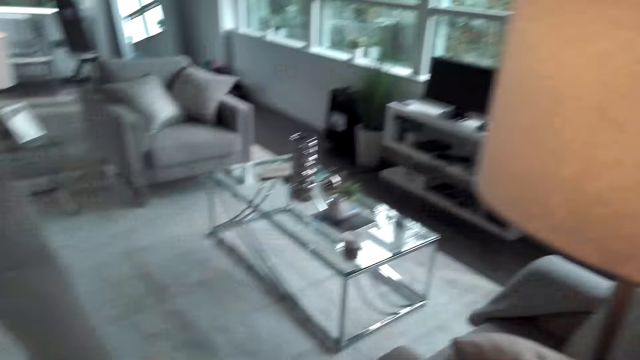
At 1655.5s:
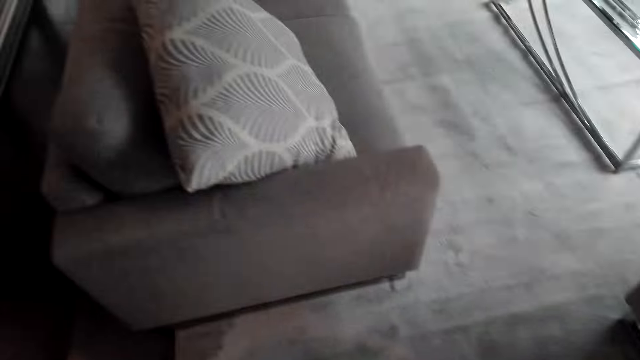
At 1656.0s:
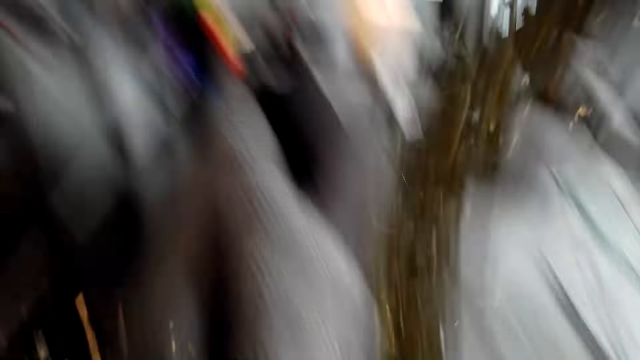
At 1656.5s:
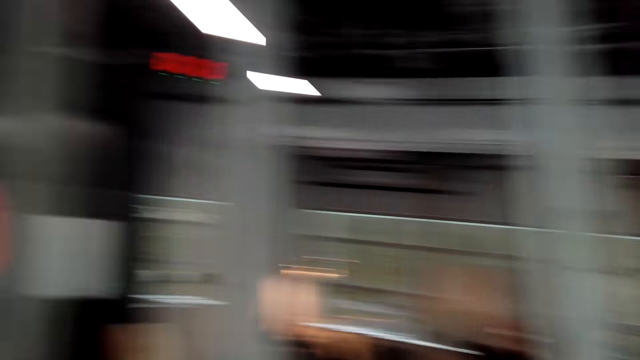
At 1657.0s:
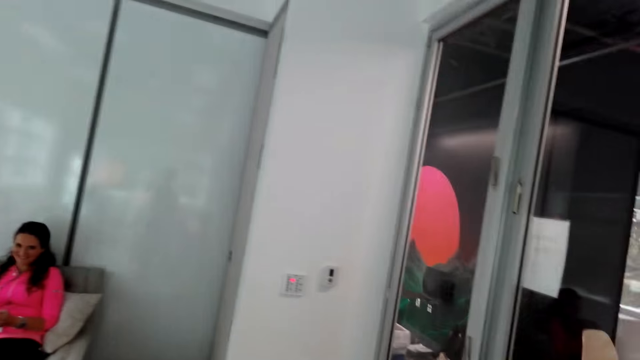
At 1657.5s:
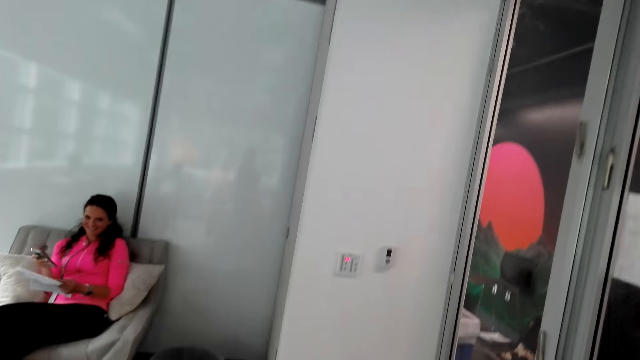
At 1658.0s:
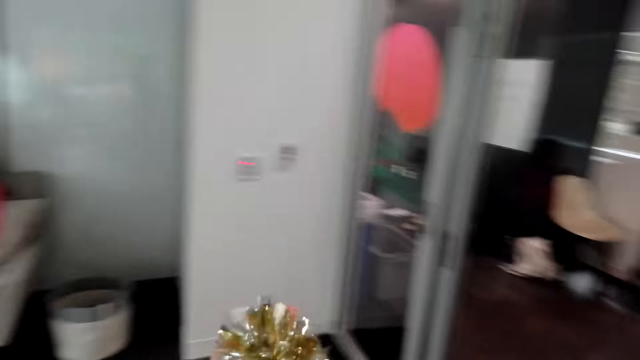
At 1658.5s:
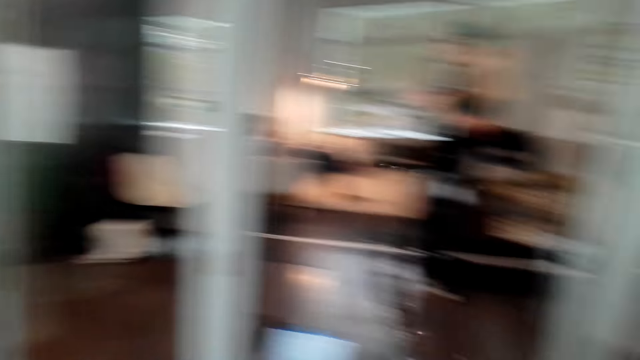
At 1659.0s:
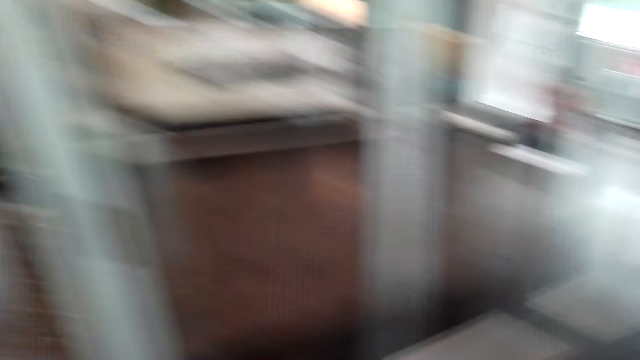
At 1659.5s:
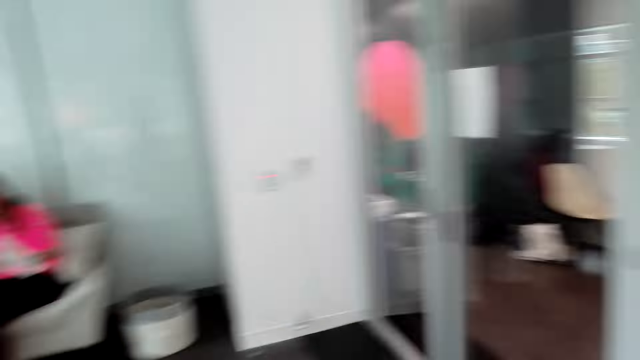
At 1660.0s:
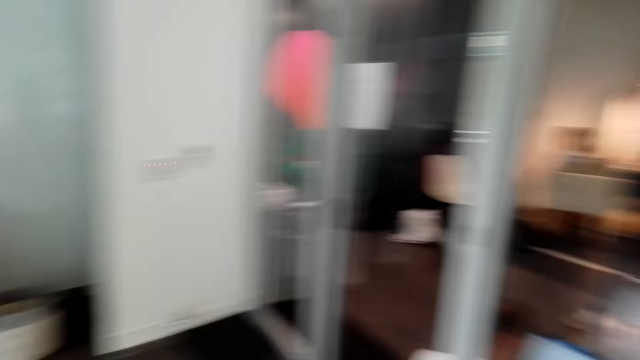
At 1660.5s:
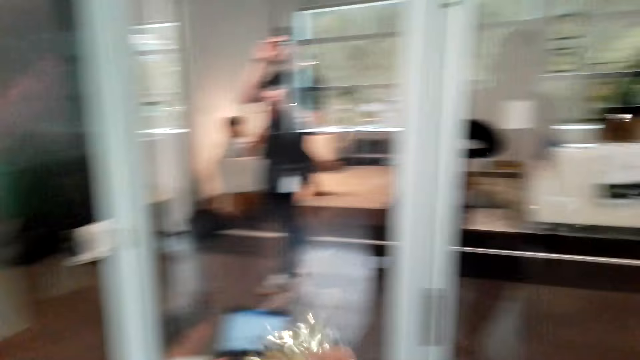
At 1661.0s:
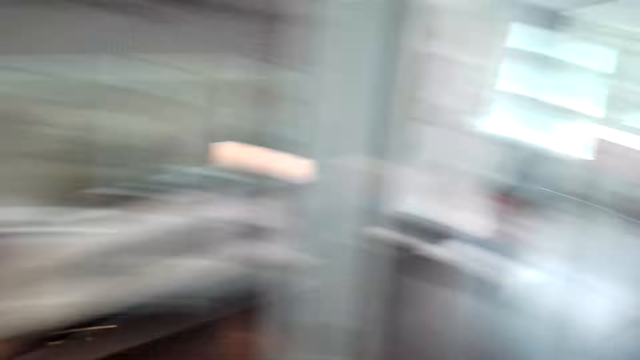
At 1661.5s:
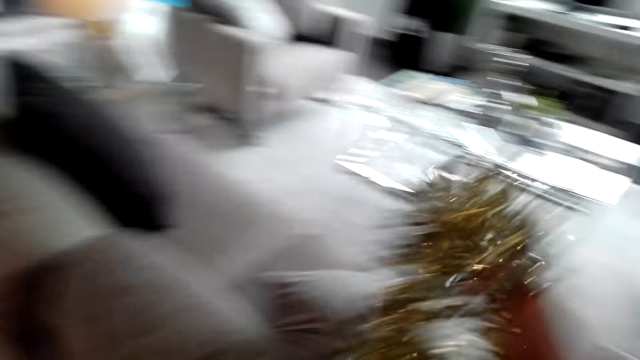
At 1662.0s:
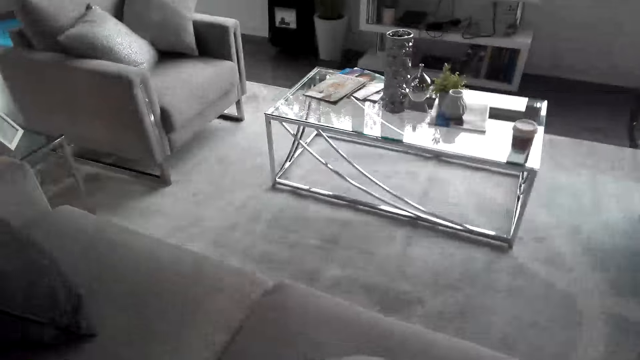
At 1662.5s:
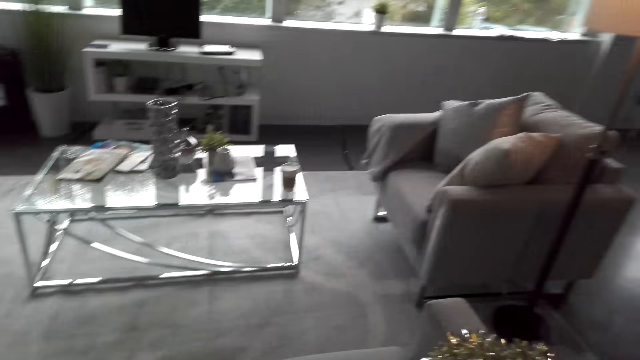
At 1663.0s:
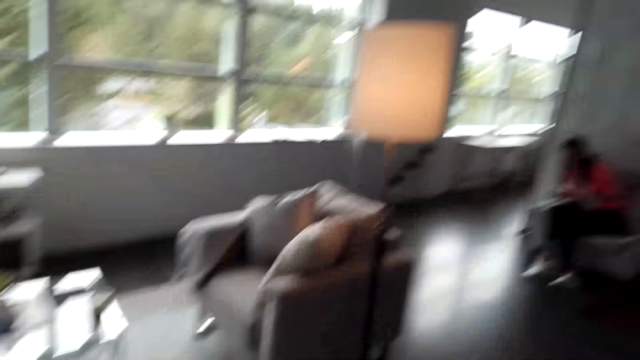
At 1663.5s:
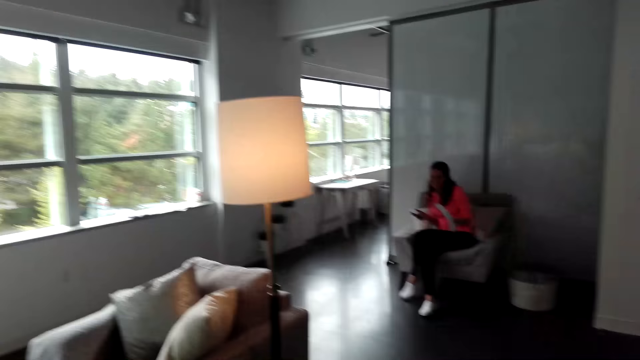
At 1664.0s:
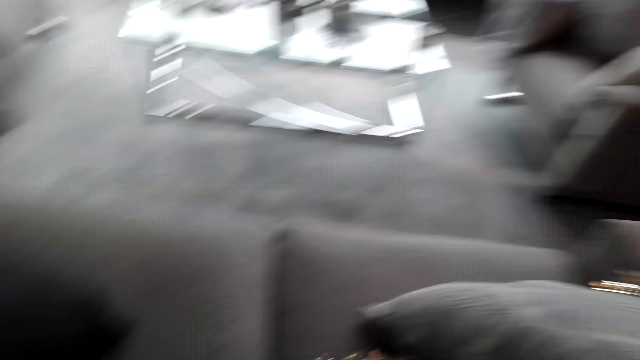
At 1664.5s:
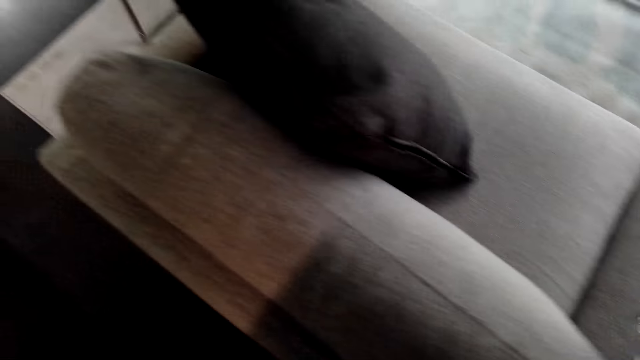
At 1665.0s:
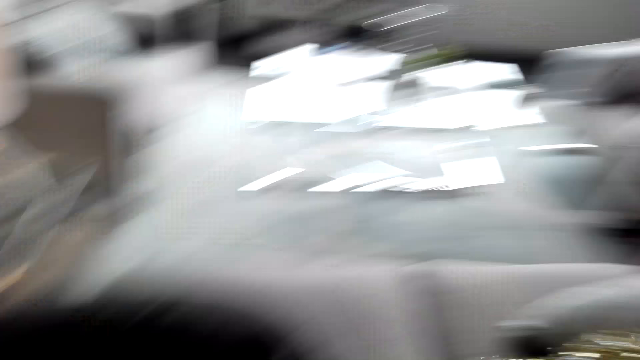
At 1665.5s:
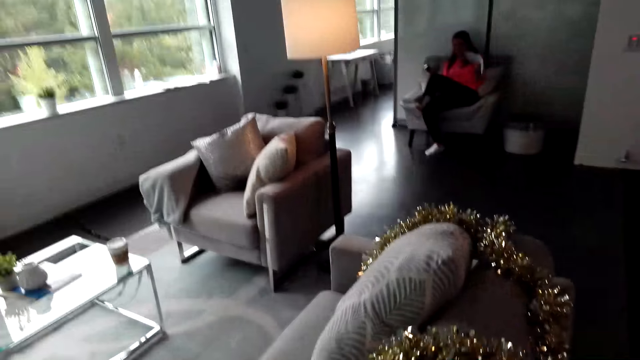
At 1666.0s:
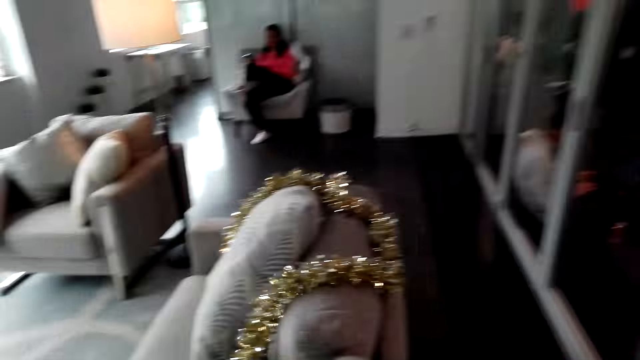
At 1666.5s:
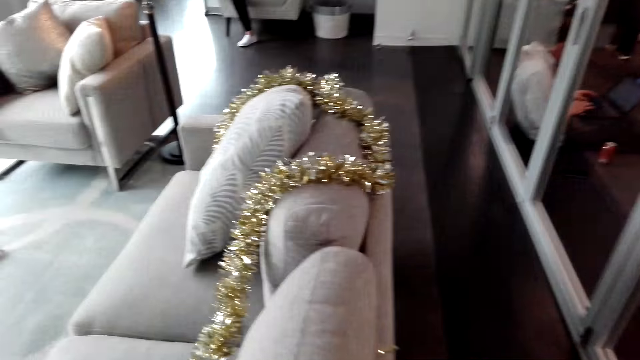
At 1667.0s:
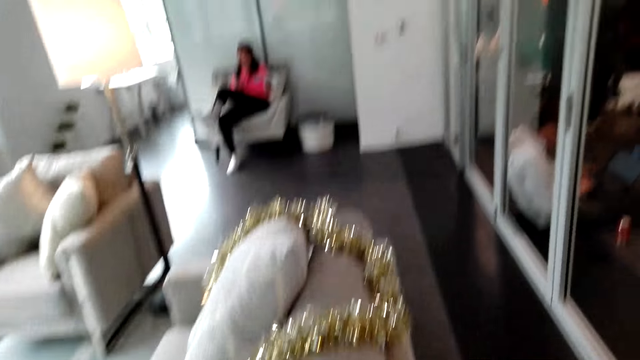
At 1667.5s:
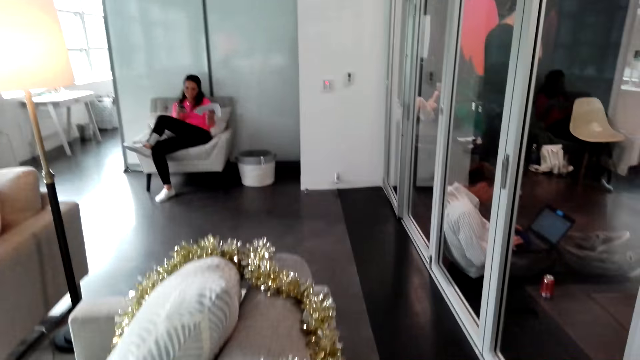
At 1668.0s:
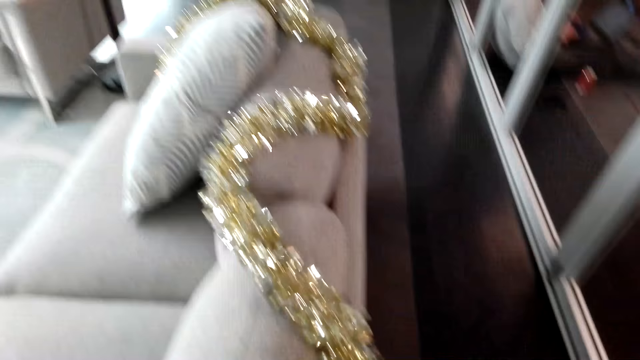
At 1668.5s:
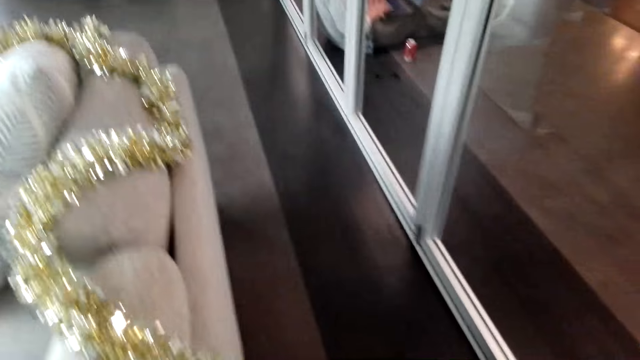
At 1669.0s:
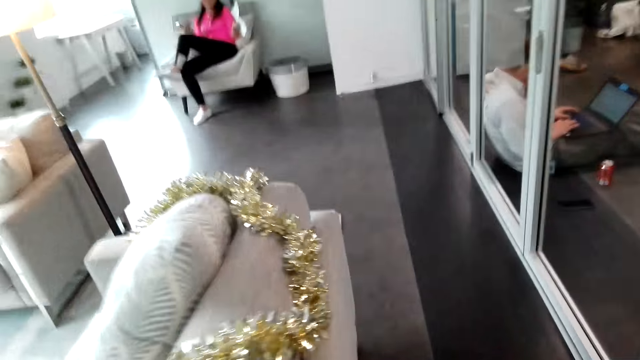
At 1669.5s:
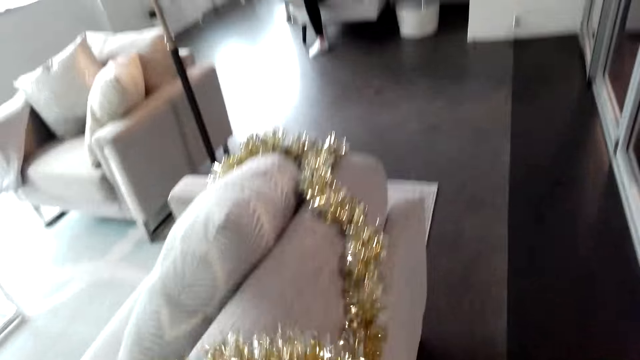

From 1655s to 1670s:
The camera wearer looks around the room. They drop the decoration leis on the couch. They walk in the room.

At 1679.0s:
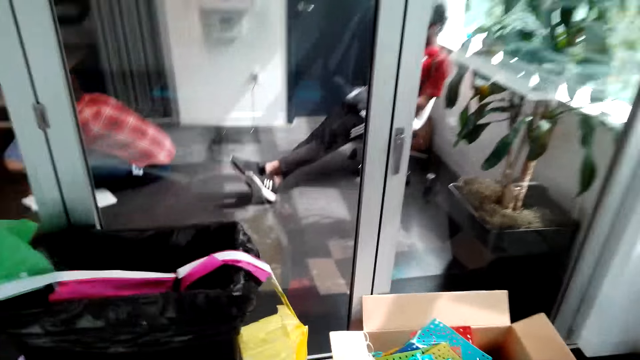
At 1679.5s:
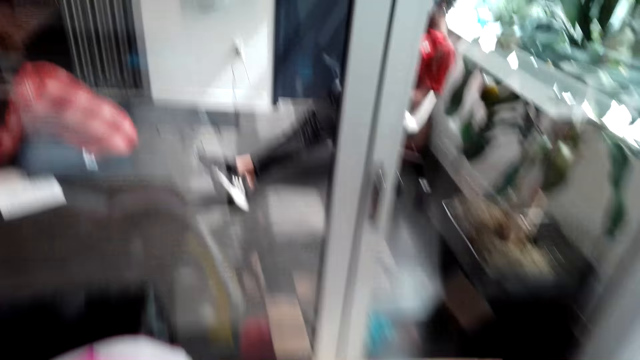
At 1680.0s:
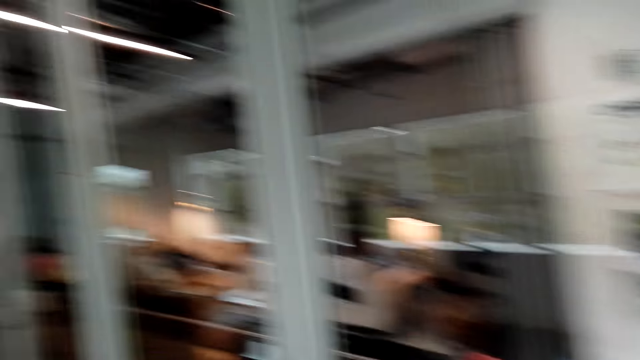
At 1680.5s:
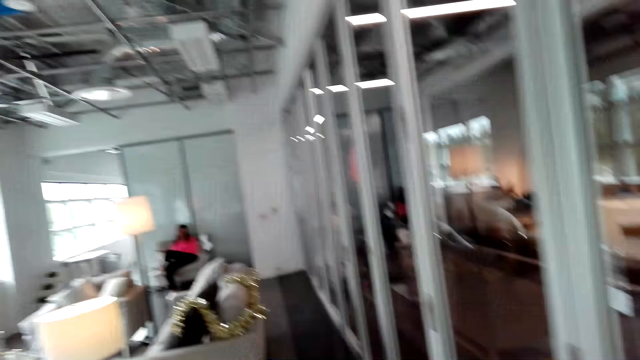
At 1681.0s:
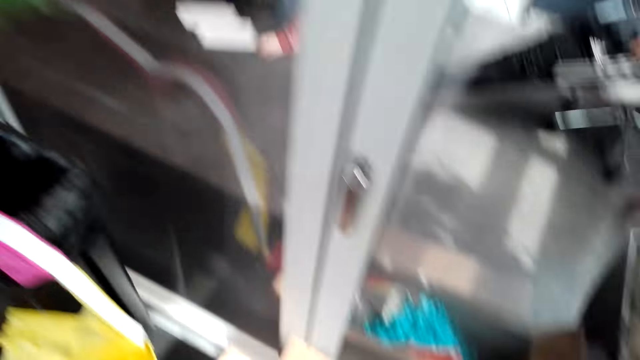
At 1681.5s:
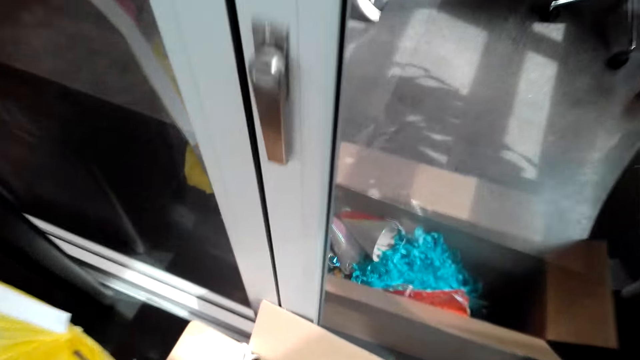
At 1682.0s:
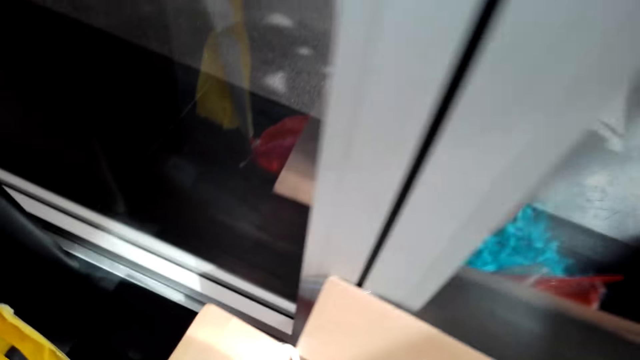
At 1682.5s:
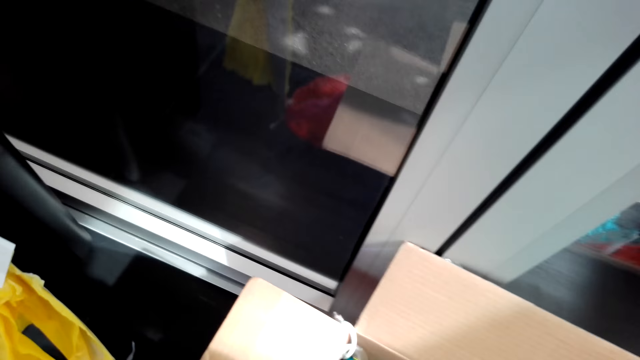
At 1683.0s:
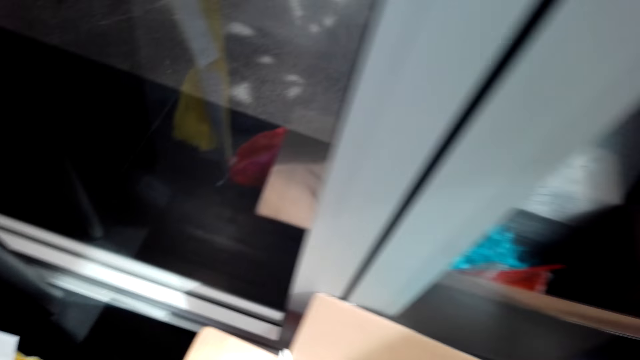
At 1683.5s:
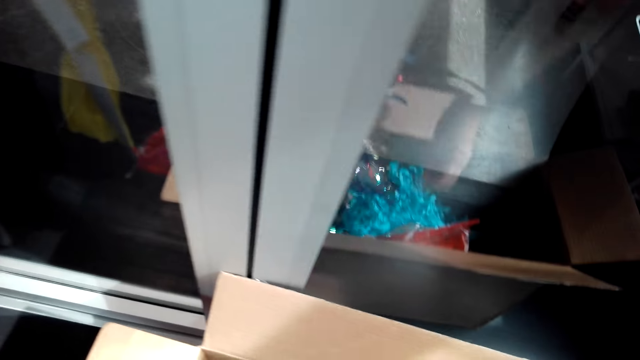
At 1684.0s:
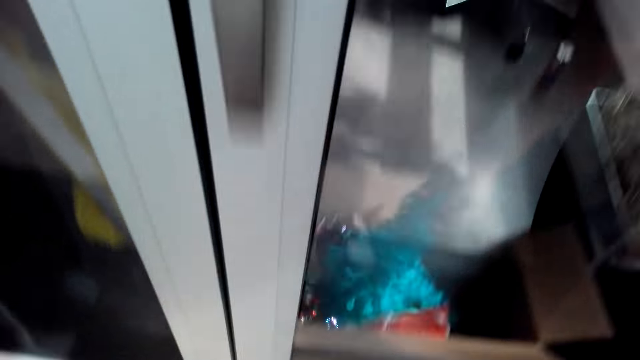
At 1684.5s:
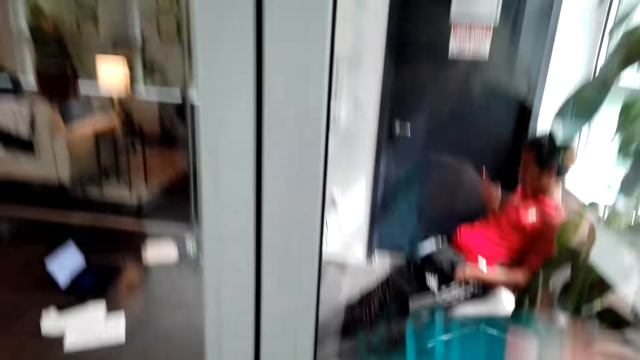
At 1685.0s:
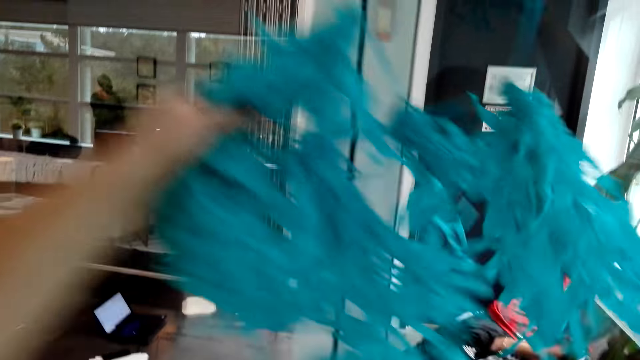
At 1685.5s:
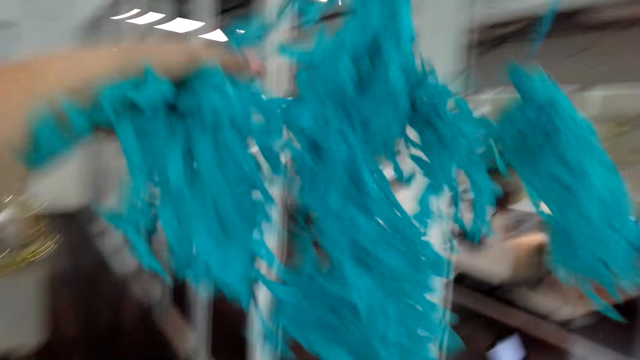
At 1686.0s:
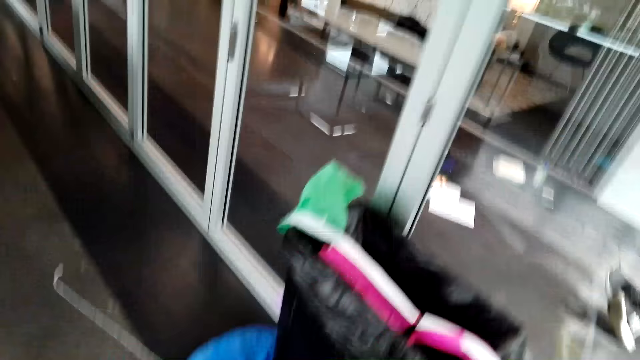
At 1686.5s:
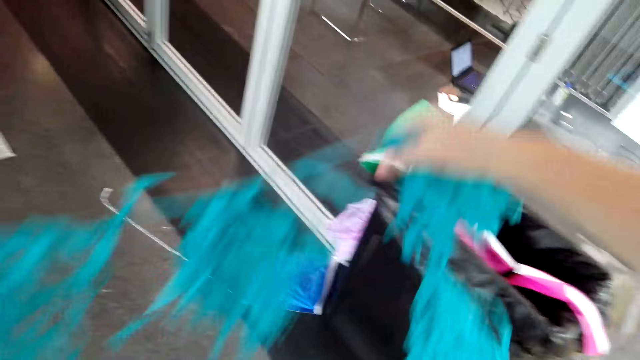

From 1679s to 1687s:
The camera wearer picks up decoration materials from the box.
